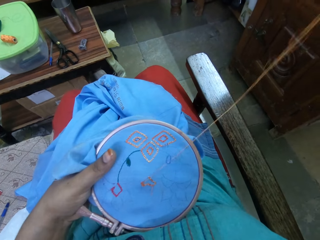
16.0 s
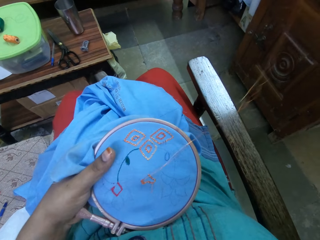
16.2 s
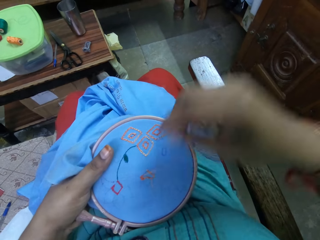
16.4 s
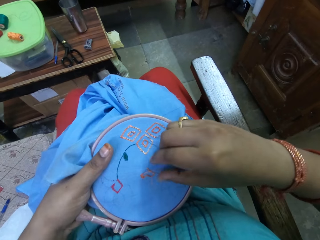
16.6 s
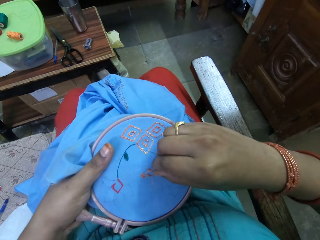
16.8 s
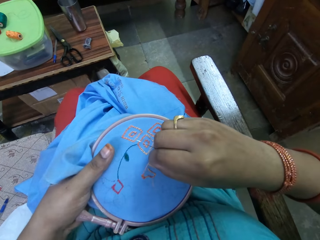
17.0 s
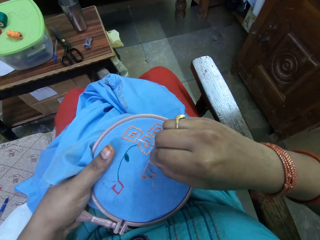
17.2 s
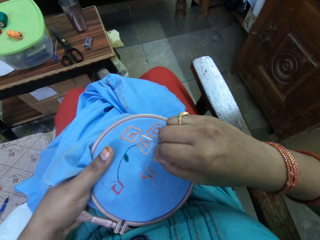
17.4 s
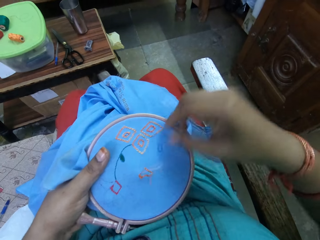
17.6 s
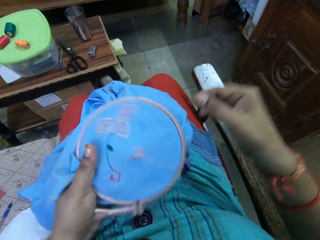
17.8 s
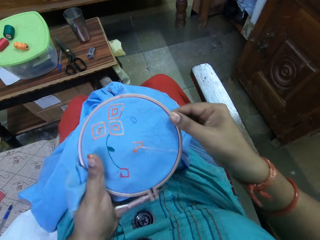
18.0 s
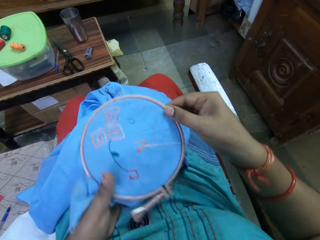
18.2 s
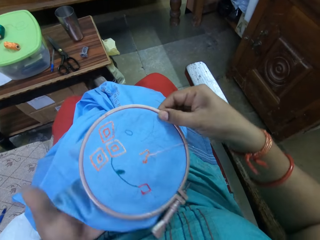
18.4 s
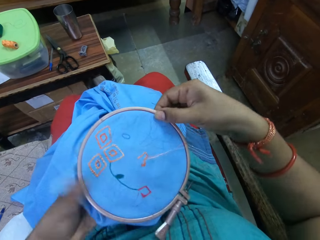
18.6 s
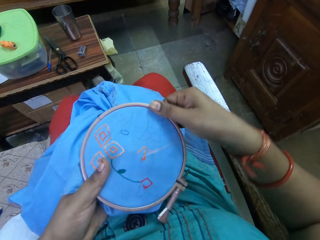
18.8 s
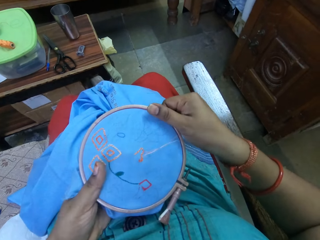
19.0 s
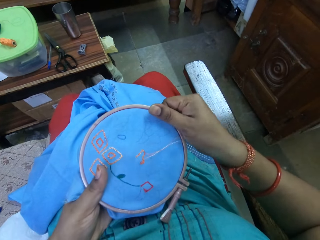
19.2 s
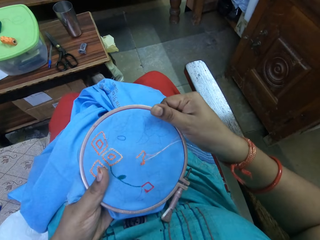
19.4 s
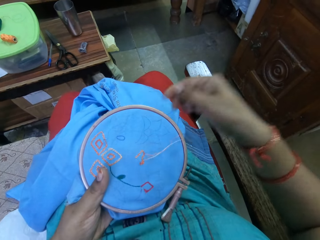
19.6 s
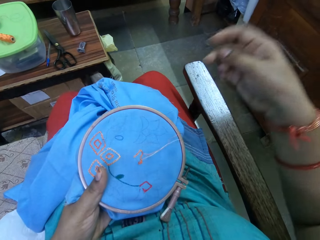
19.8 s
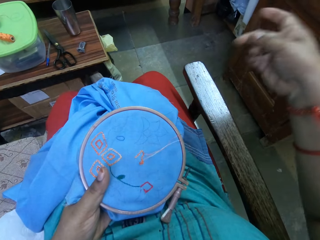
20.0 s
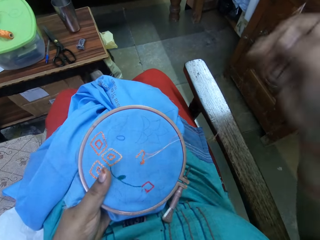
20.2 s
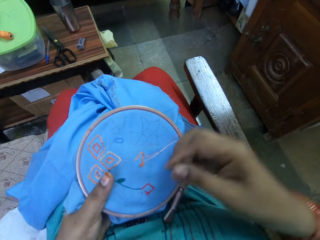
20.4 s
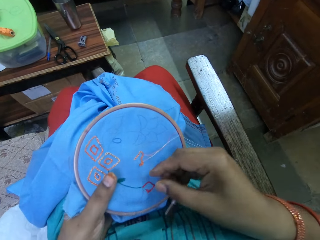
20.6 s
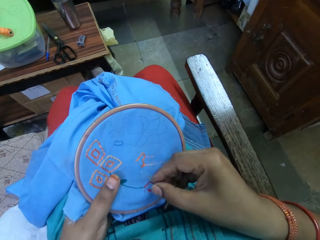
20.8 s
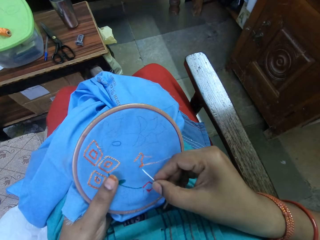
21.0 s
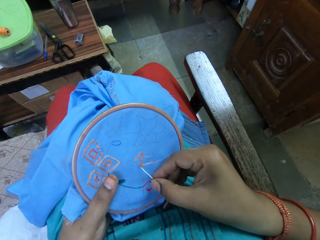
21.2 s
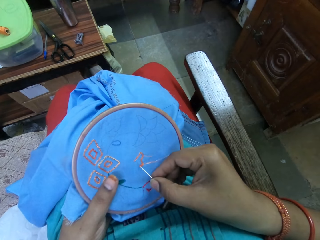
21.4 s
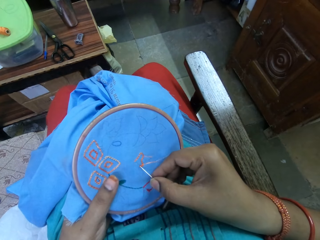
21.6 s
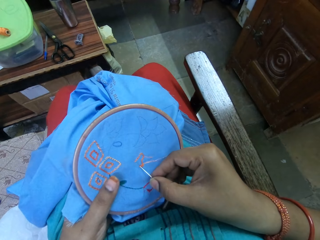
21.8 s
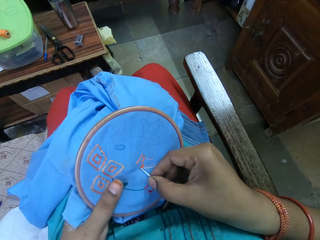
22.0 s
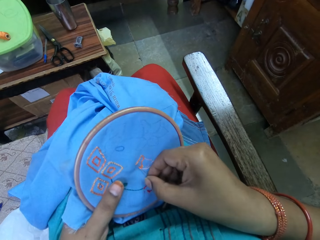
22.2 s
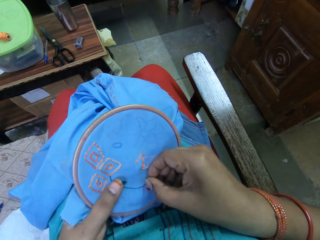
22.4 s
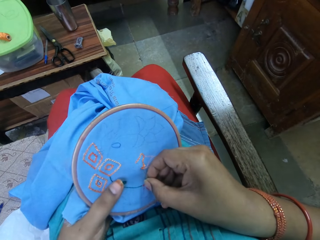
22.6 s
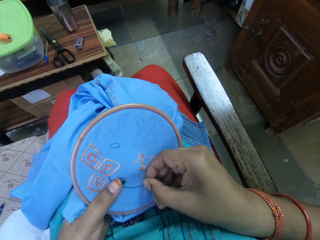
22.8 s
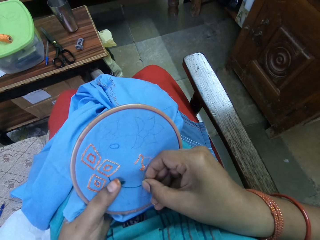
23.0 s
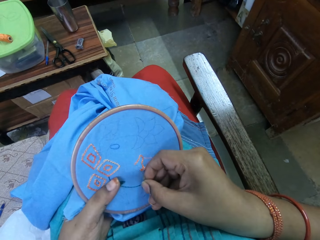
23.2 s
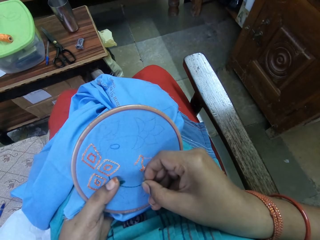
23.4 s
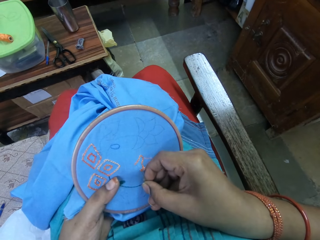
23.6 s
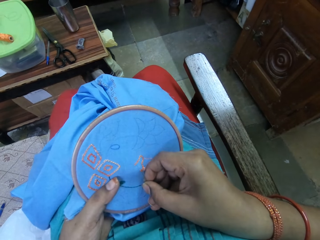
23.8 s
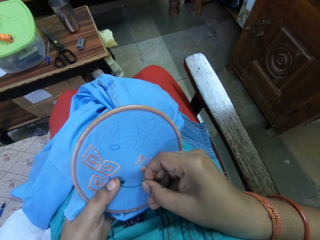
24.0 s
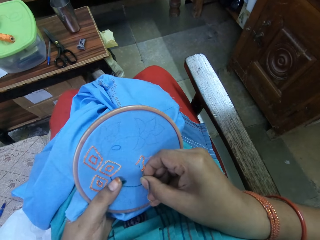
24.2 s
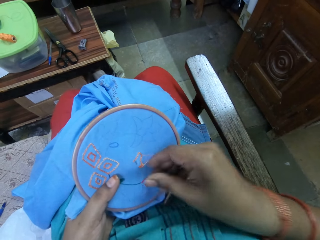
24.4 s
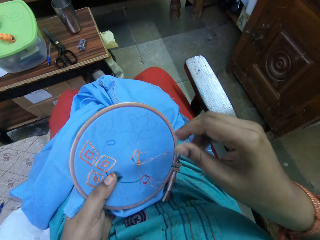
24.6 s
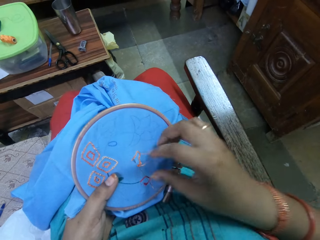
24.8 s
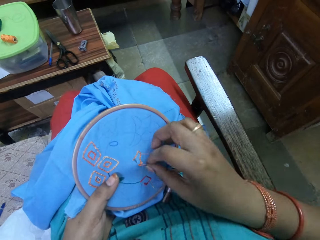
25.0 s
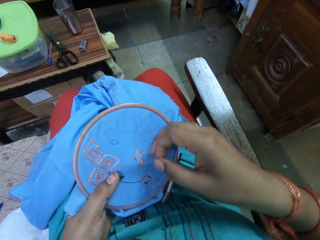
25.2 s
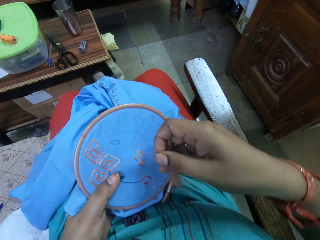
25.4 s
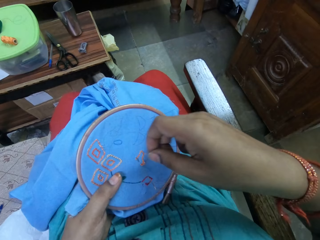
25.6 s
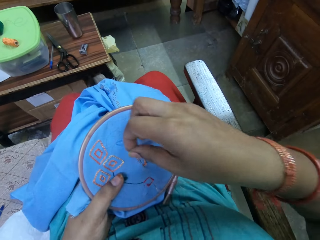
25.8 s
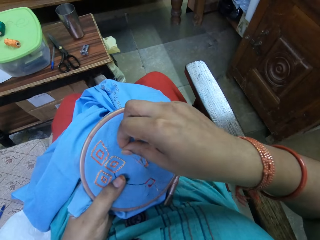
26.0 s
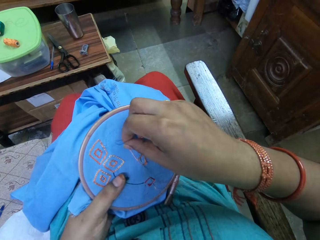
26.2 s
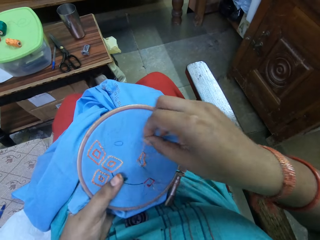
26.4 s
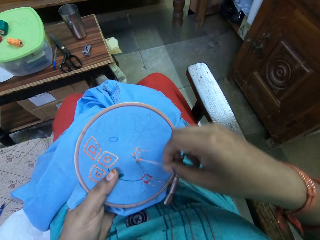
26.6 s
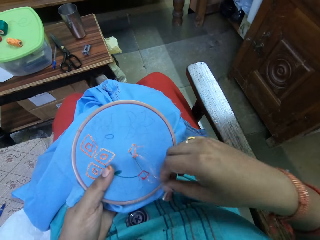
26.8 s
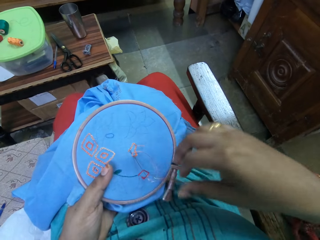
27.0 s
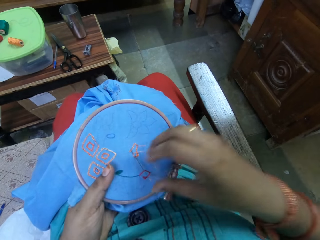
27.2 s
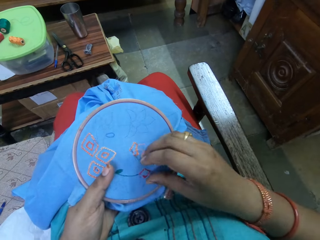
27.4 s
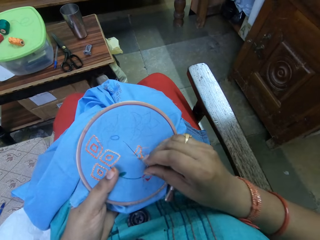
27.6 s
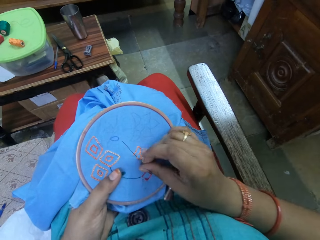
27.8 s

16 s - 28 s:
The camera wearer rotates the fabric. She holds the fabric with both her hands. She adjusts the fabric in the hoop with both hands and adjusts her grip on the fabric. She holds the fabric in the hoop with her left hand. She embroiders on the fabric in the hoop with the needle and the thread in her right hand. She inserts the needle in the fabric.

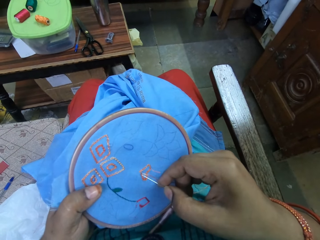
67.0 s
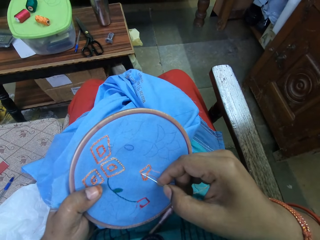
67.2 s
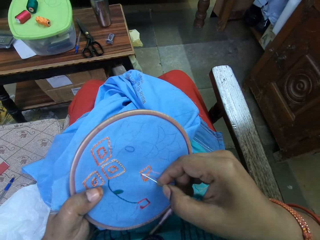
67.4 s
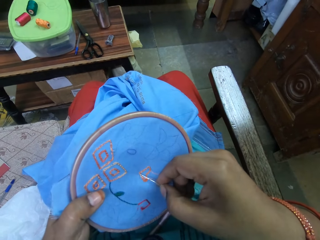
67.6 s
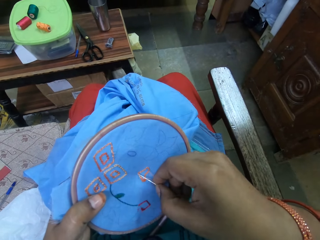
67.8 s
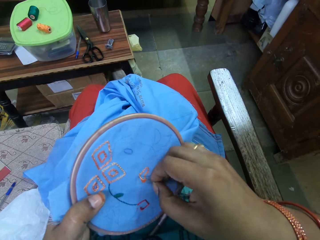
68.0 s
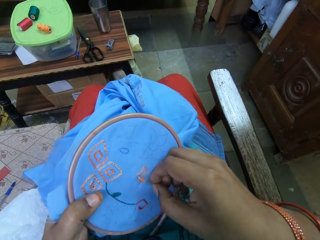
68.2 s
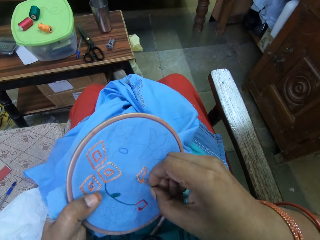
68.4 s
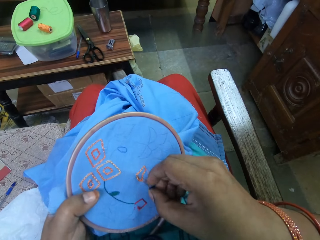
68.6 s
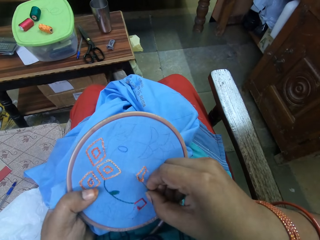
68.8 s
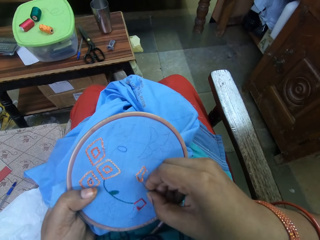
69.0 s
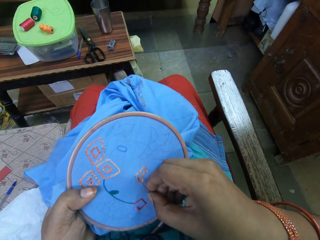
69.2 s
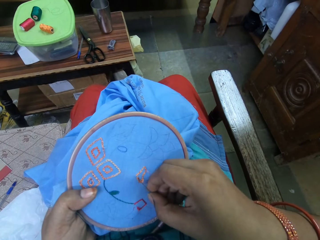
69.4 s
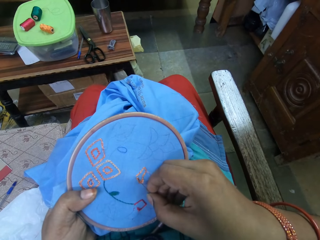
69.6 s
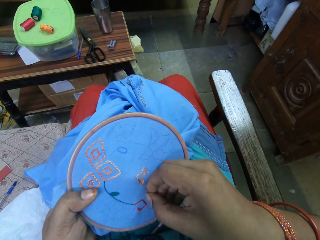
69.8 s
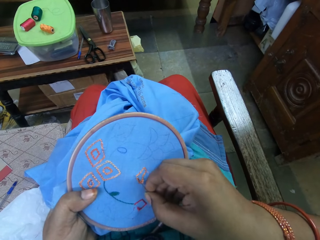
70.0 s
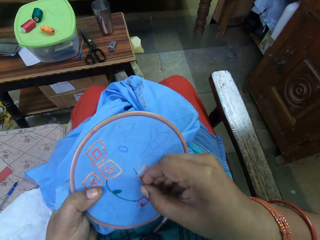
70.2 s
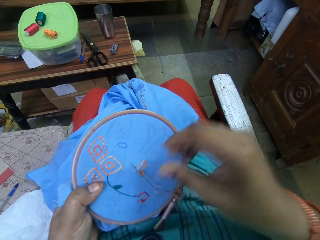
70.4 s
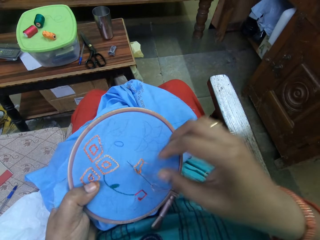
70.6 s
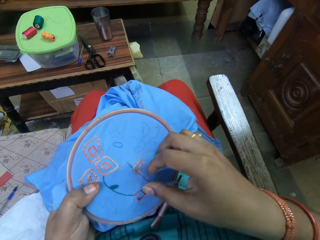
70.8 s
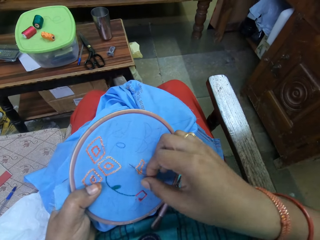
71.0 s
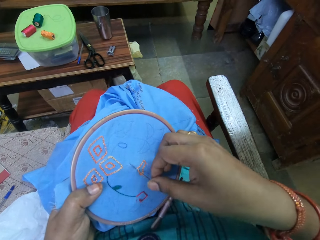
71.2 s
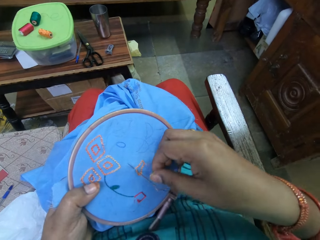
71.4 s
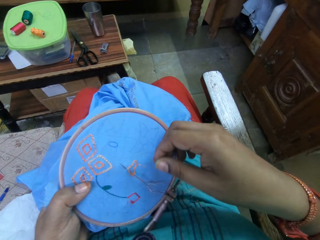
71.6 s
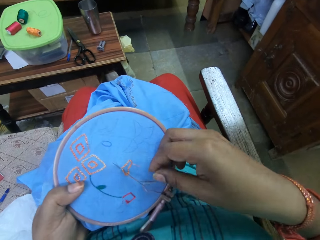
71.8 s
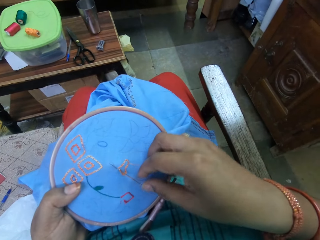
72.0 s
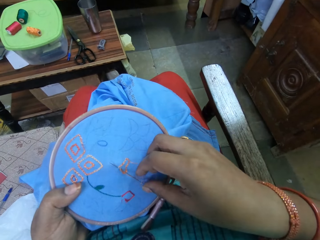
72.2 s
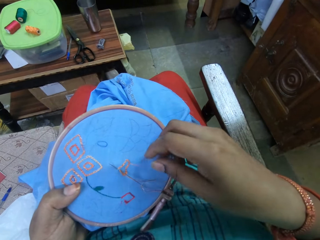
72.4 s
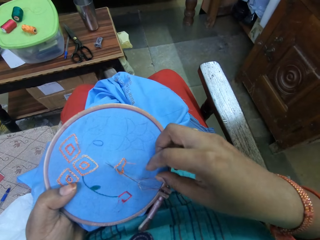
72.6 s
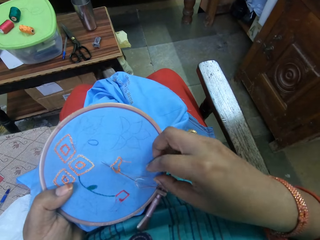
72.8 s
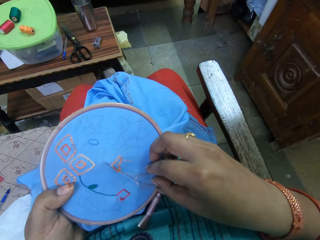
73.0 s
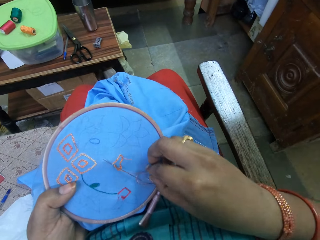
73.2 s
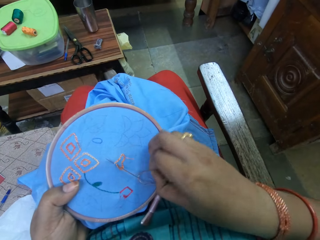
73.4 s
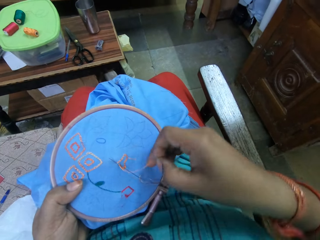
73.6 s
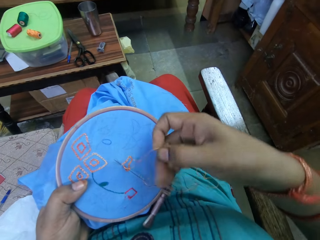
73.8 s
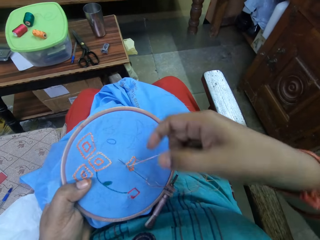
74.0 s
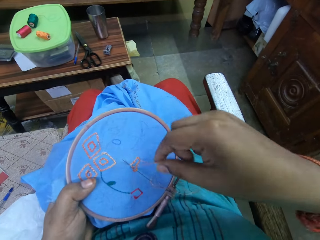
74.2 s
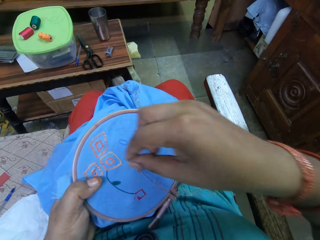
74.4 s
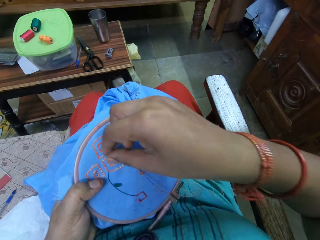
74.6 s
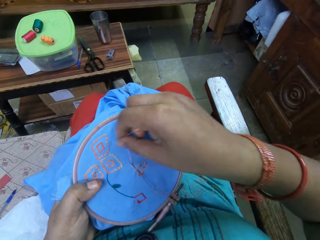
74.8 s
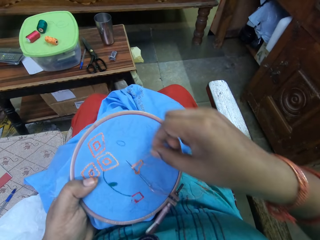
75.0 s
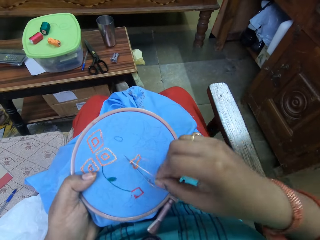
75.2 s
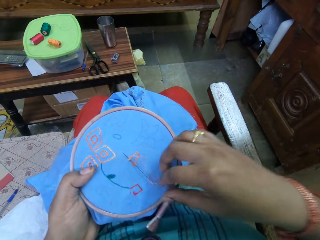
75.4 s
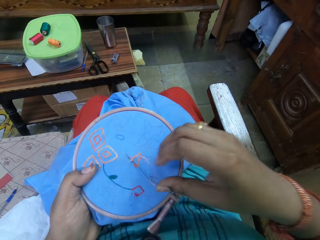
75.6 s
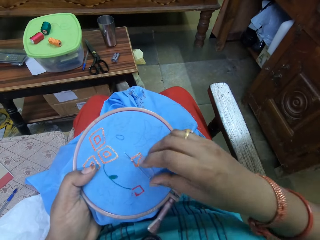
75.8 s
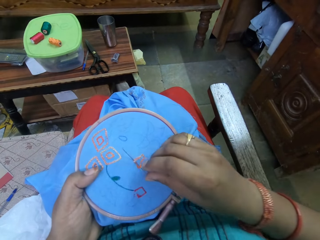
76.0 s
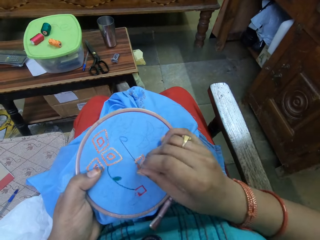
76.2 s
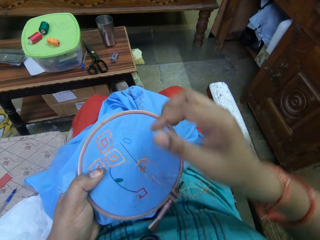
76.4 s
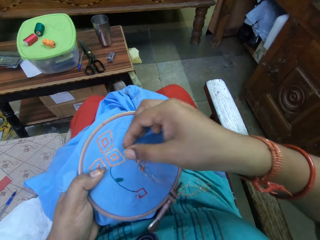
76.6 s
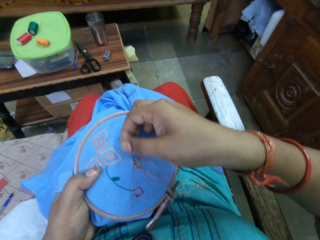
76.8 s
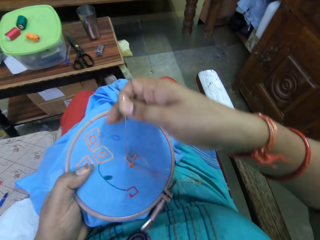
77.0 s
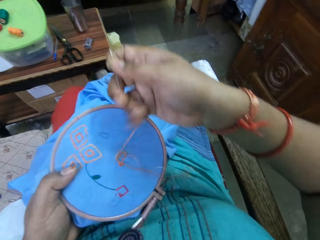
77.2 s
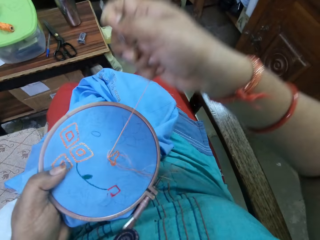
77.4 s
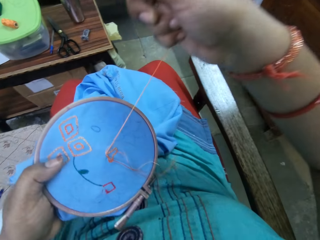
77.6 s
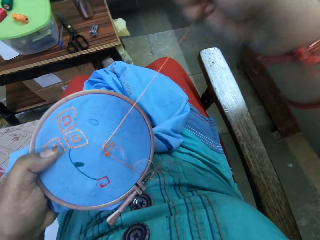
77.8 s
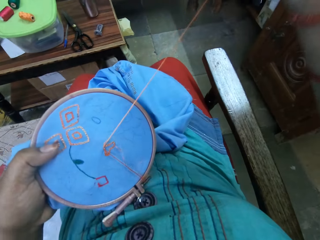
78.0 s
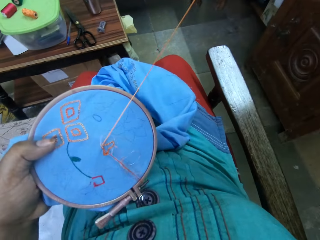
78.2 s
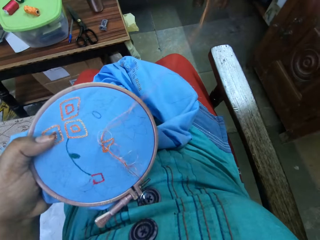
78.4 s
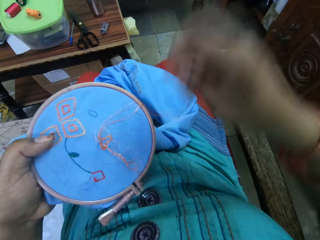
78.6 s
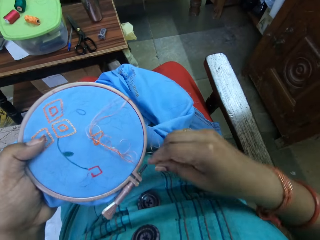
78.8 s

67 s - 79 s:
The camera wearer knits the fabric with the needle.
